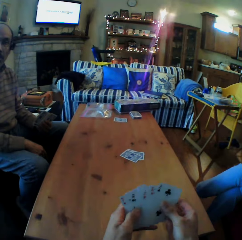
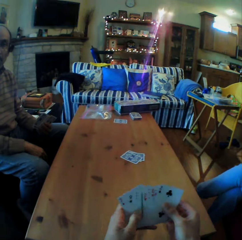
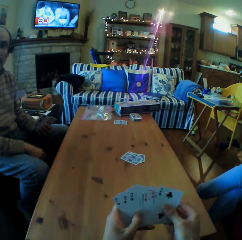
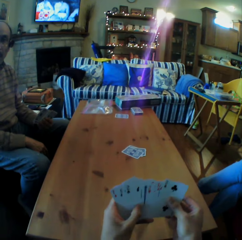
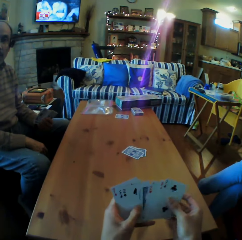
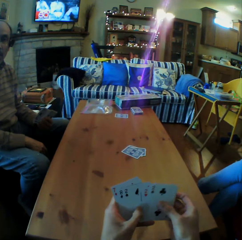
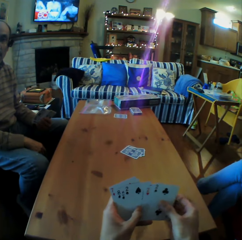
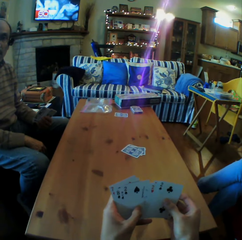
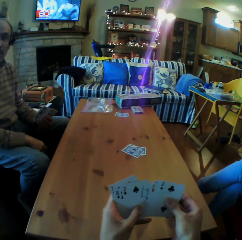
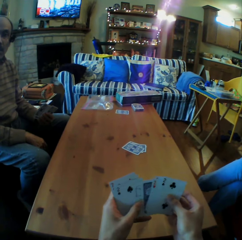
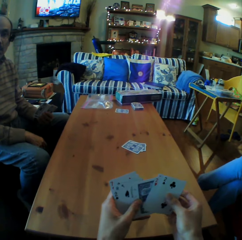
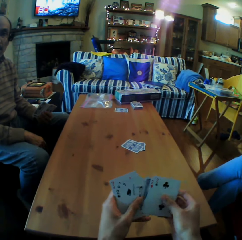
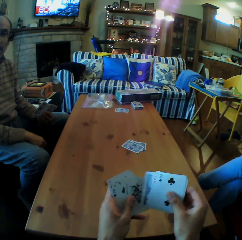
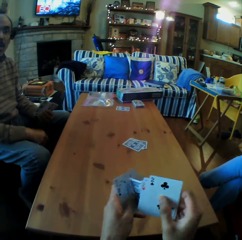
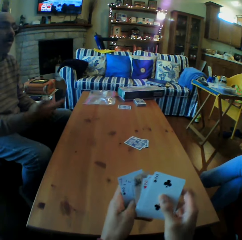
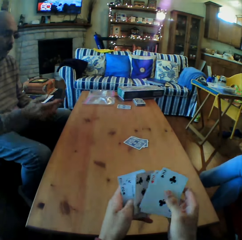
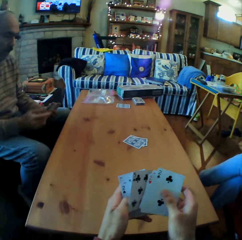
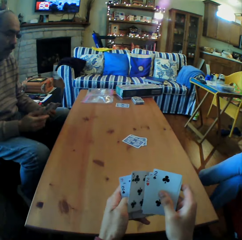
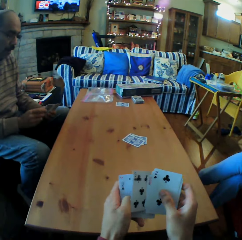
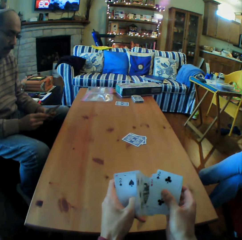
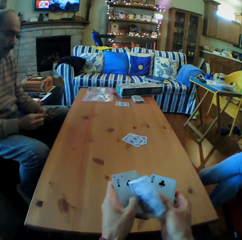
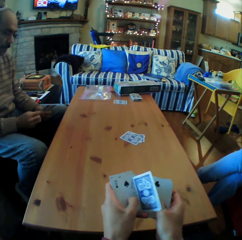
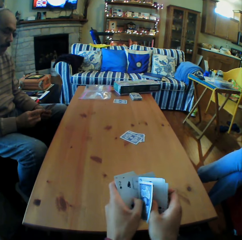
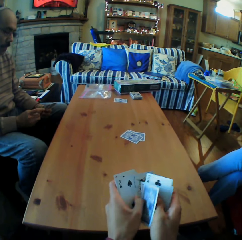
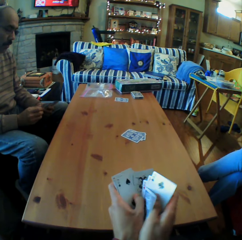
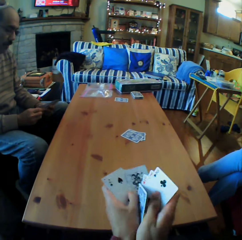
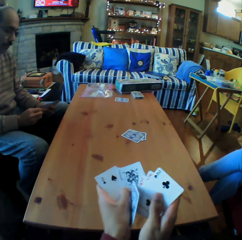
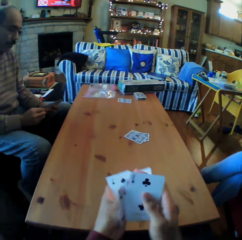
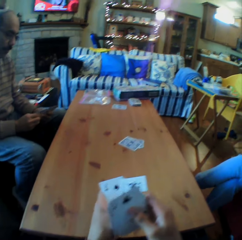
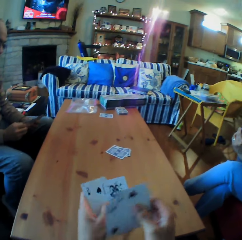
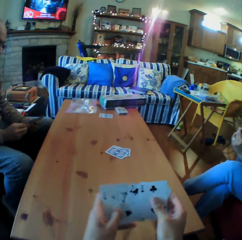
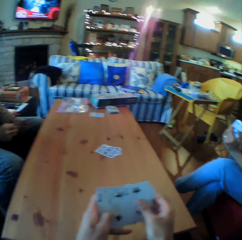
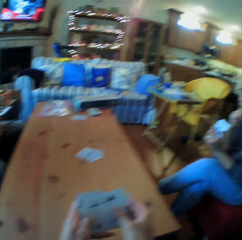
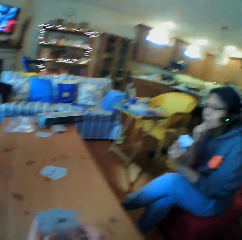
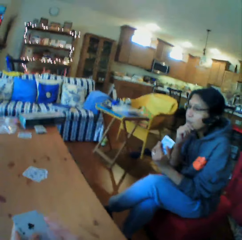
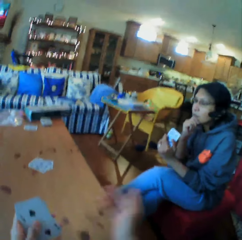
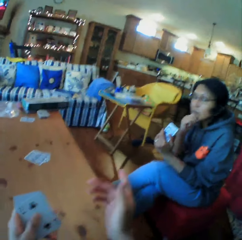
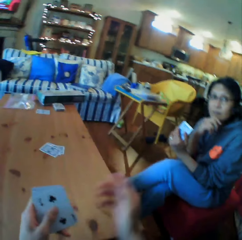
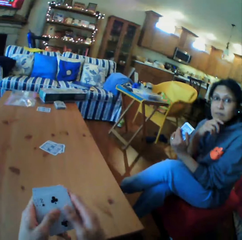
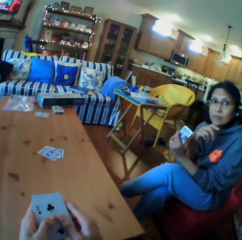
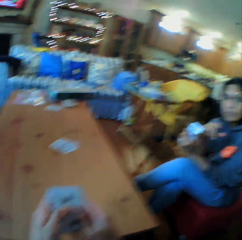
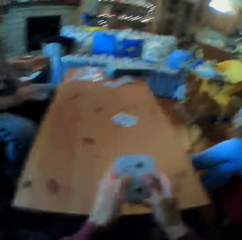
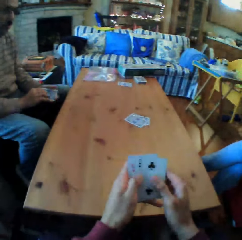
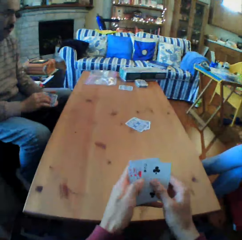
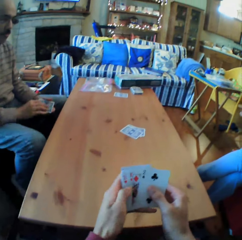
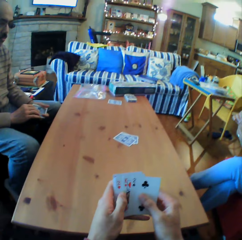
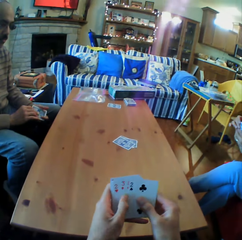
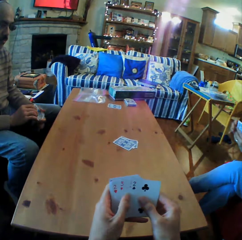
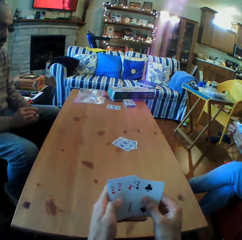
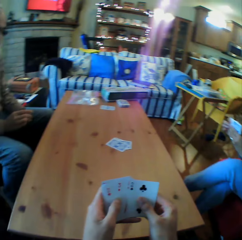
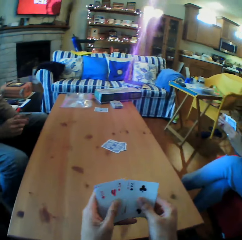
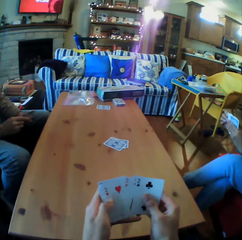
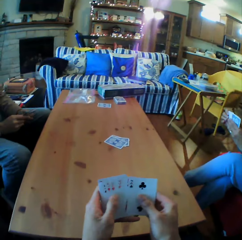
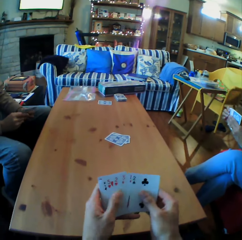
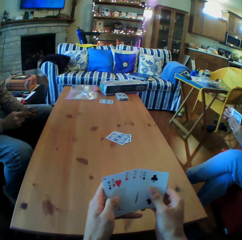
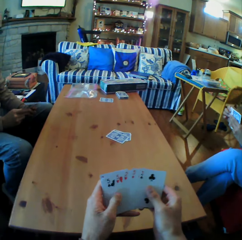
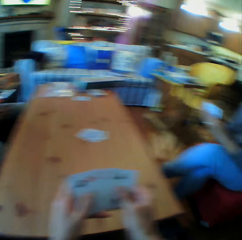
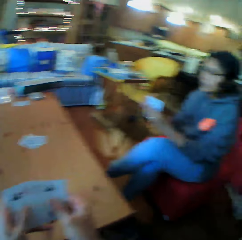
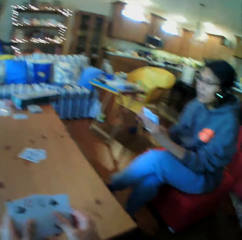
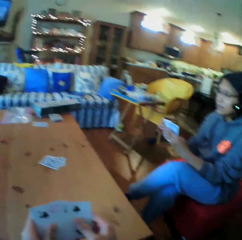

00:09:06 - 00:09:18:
The camera wearer looks around. A person talks. The camera wearer looks at the cards. He looks at a woman. He talks. He looks at the cards on his hands.

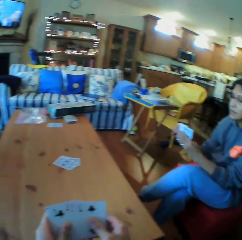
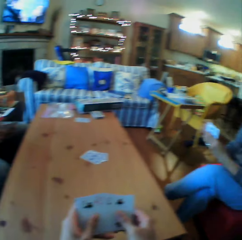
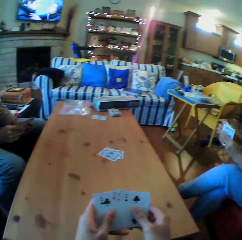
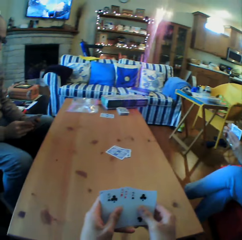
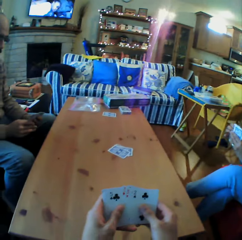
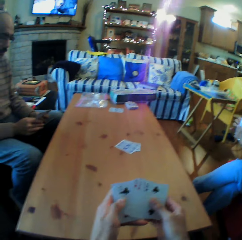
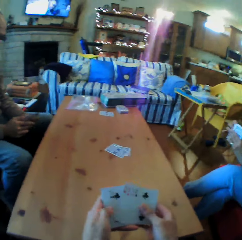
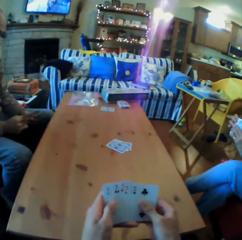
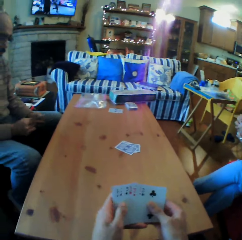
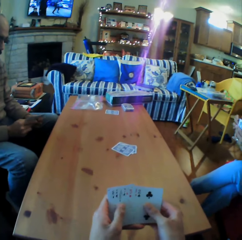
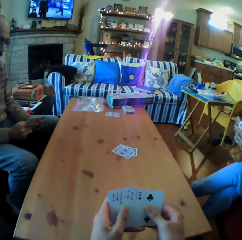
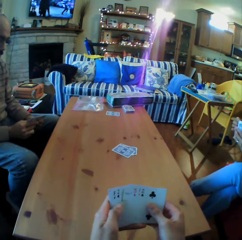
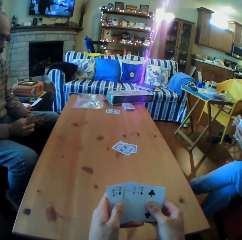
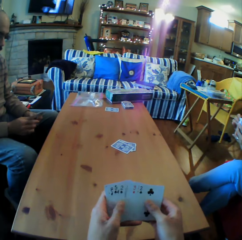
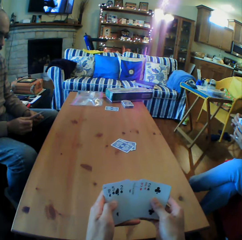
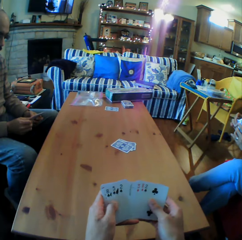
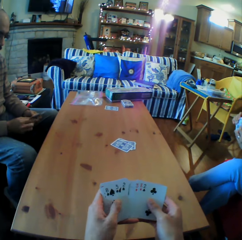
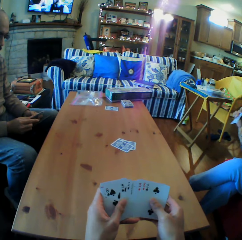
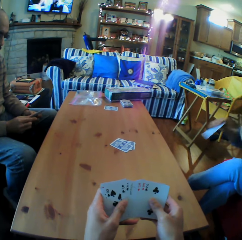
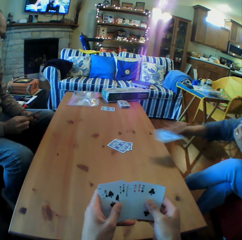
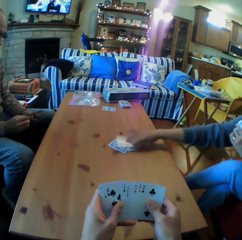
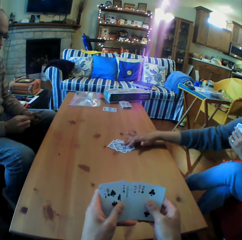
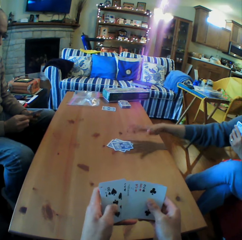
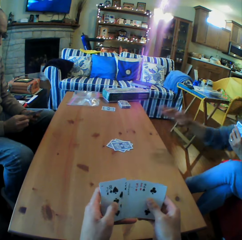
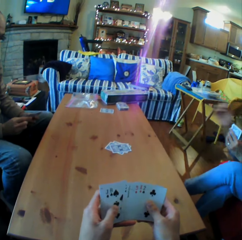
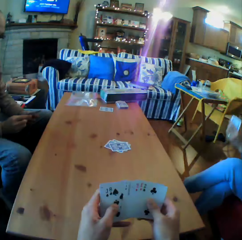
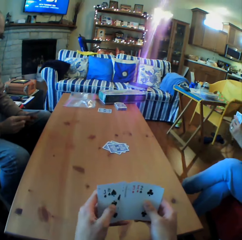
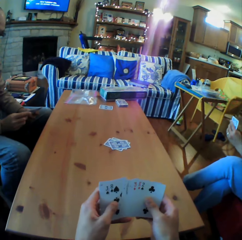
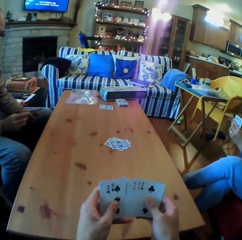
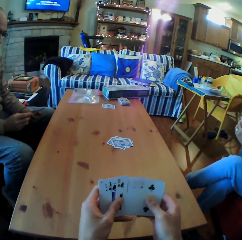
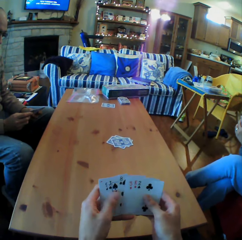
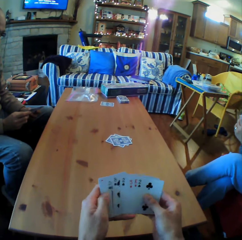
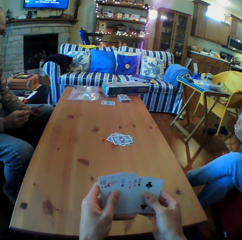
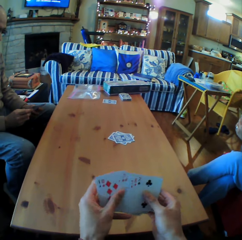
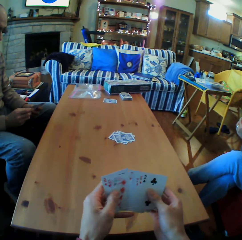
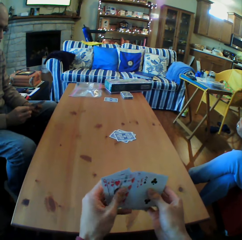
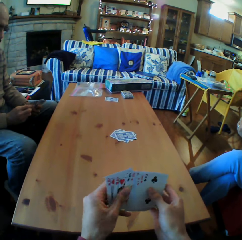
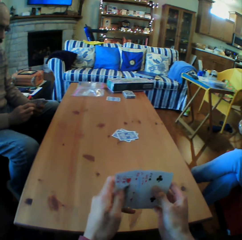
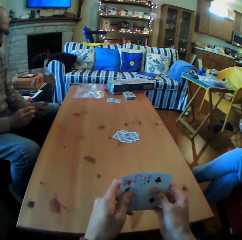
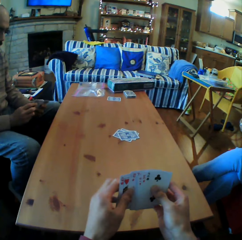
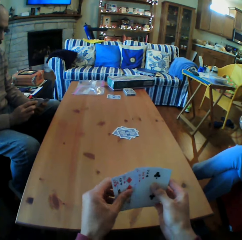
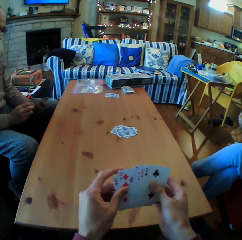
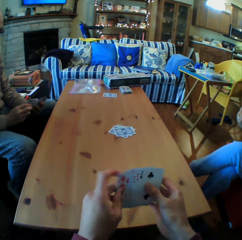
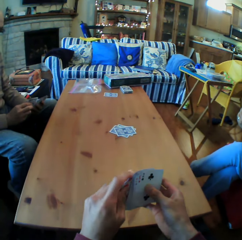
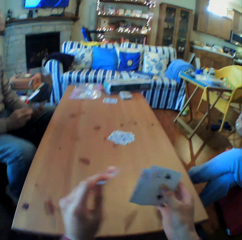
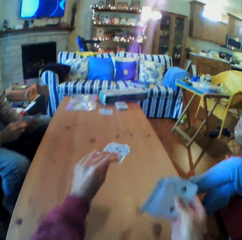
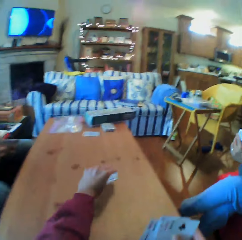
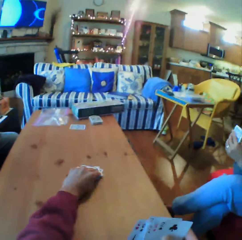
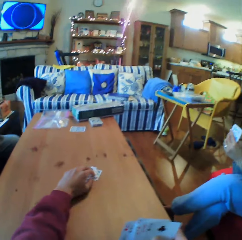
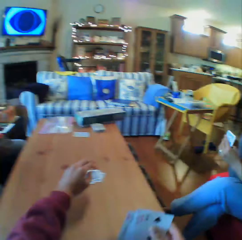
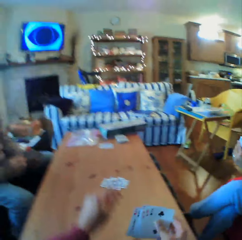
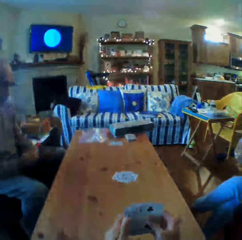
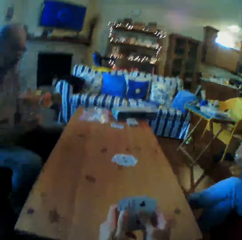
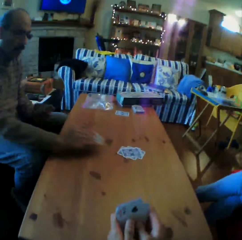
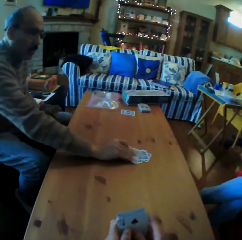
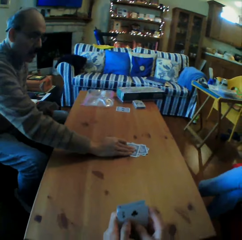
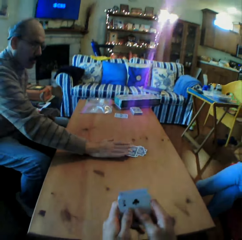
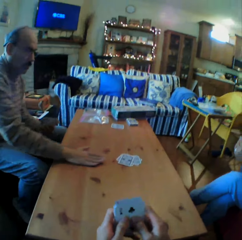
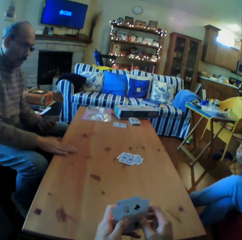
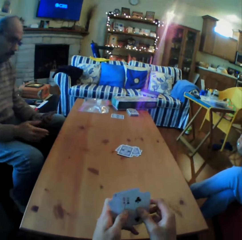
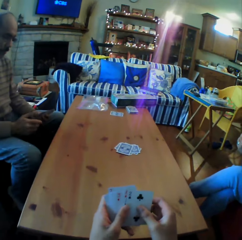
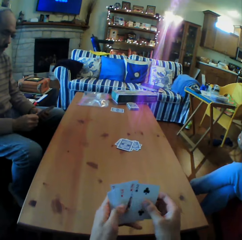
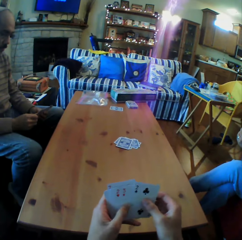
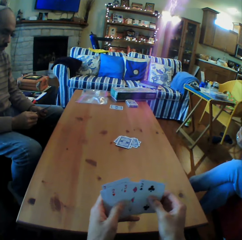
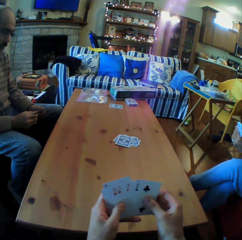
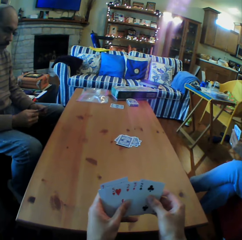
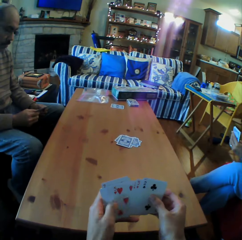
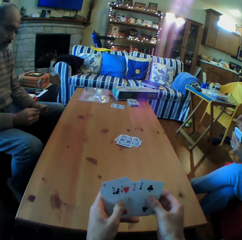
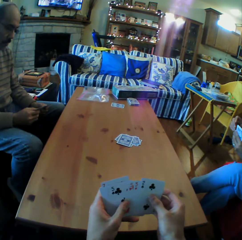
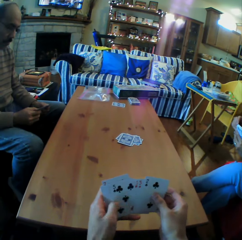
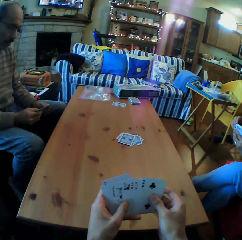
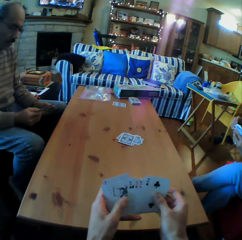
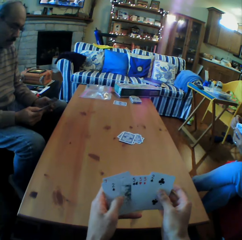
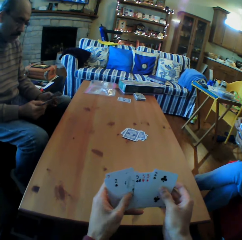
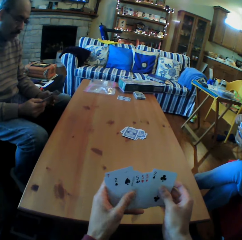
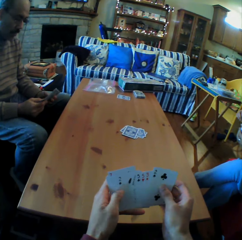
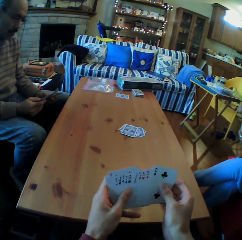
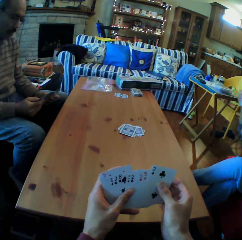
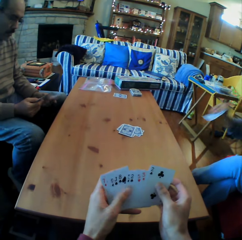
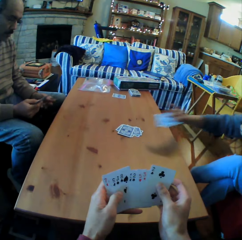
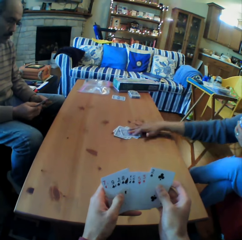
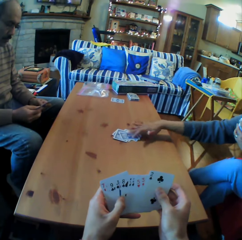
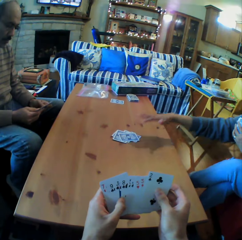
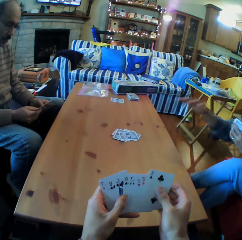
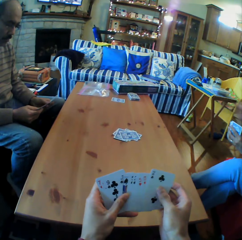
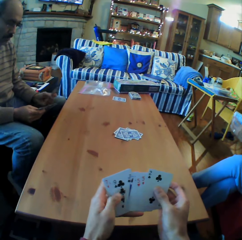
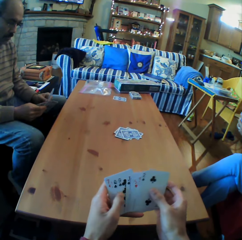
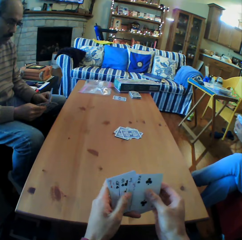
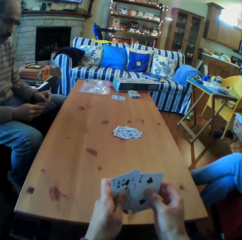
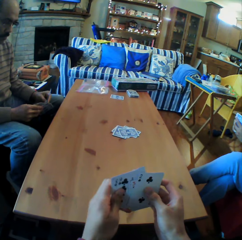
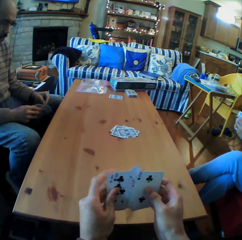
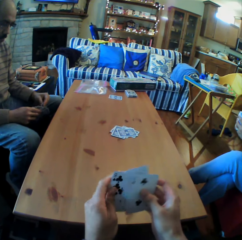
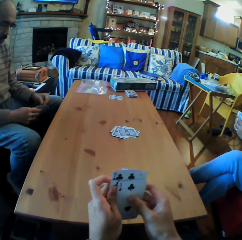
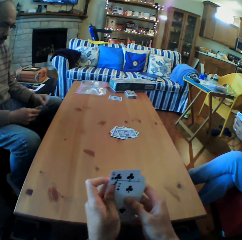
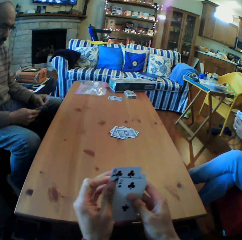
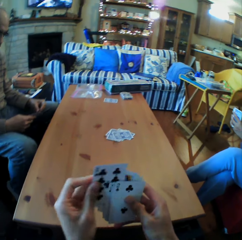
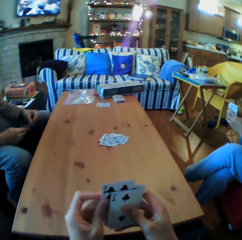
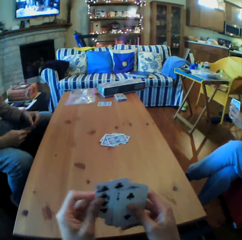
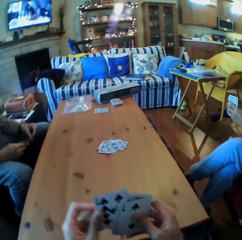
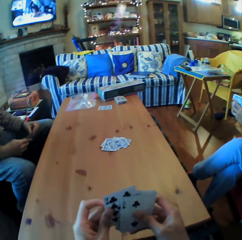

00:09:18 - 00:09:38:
A woman talks and looks at the cards on her hand. The camera wearer looks at the cards on his hands. He talks. The woman puts the cards on the table. The camera wearer looks at the cards on his hands. He shuffles the cards. He moves the cards on his hands. He puts the card on the table. A man puts the card on the table. The camera wearer moves the cards on his hands. The man looks at the cards on his hand. The woman puts the card on the table. The camera wearer moves the cards on his hands.
